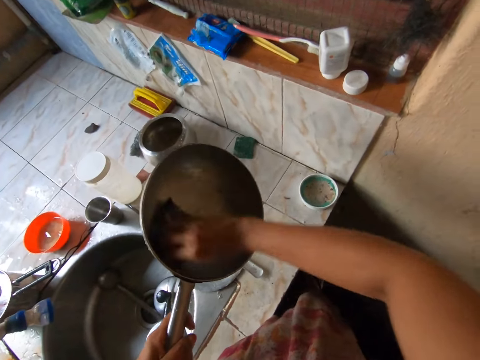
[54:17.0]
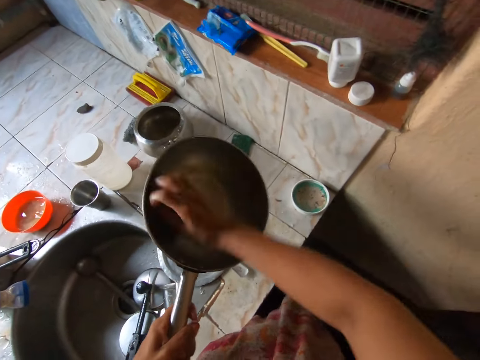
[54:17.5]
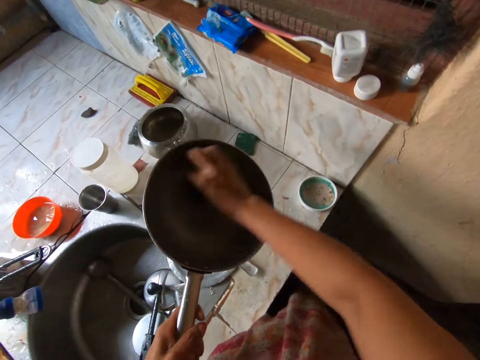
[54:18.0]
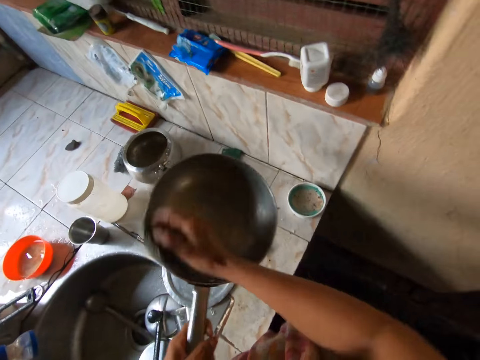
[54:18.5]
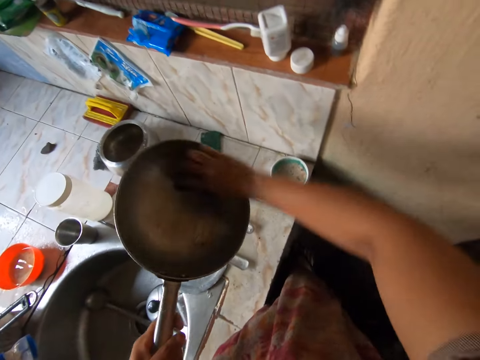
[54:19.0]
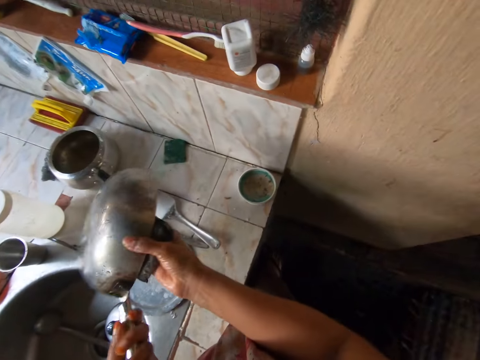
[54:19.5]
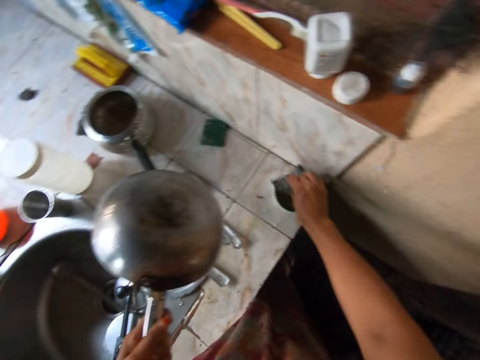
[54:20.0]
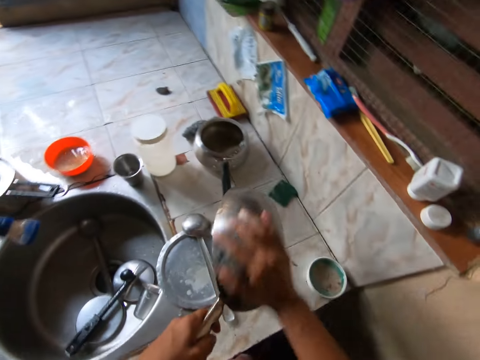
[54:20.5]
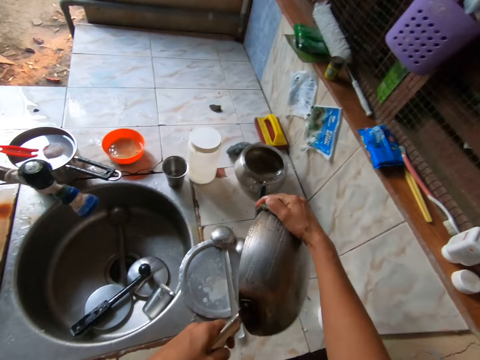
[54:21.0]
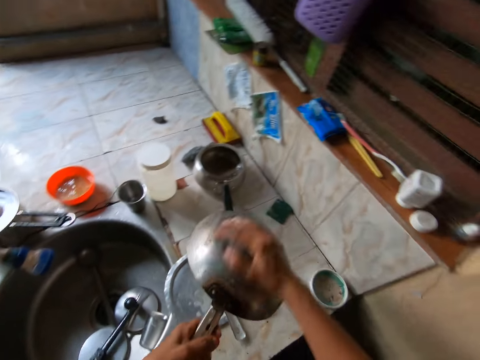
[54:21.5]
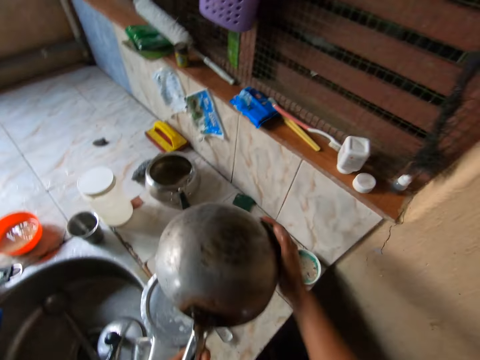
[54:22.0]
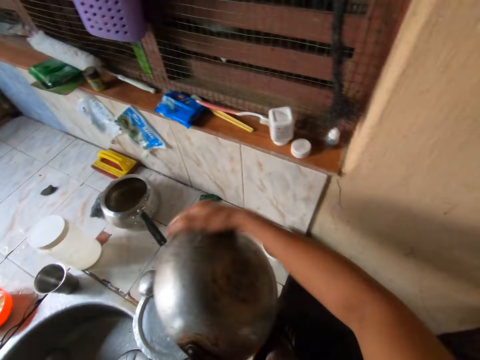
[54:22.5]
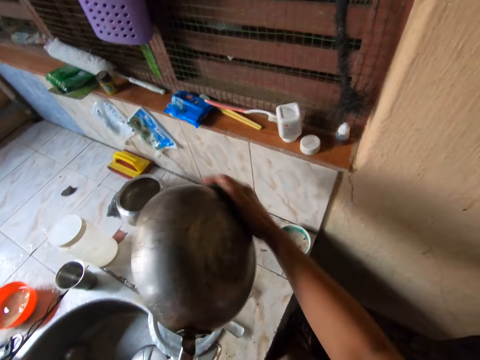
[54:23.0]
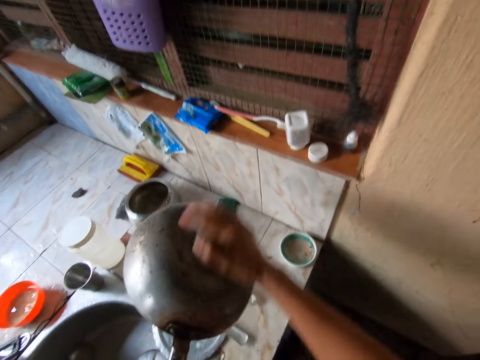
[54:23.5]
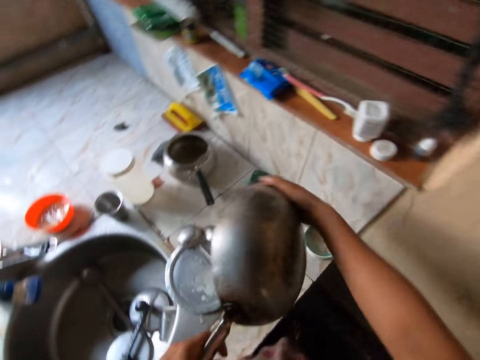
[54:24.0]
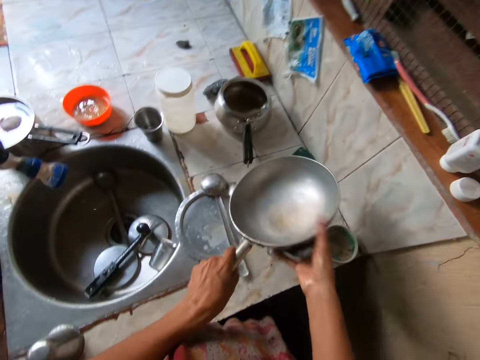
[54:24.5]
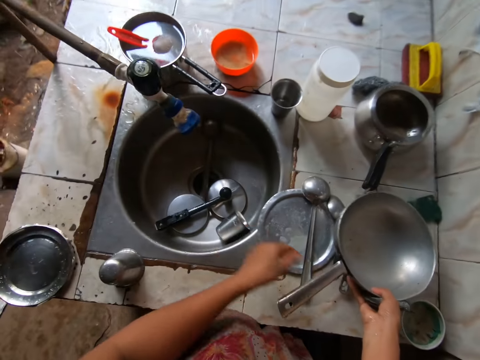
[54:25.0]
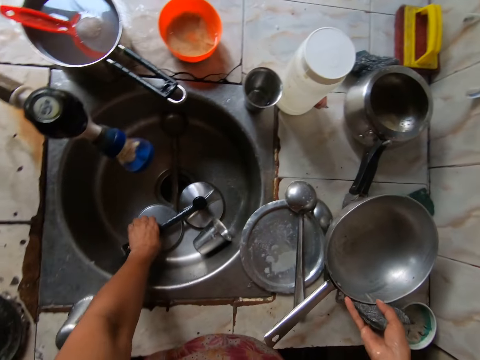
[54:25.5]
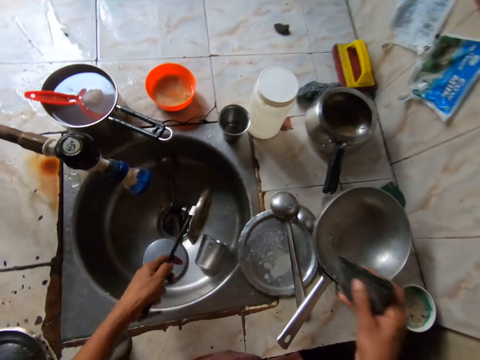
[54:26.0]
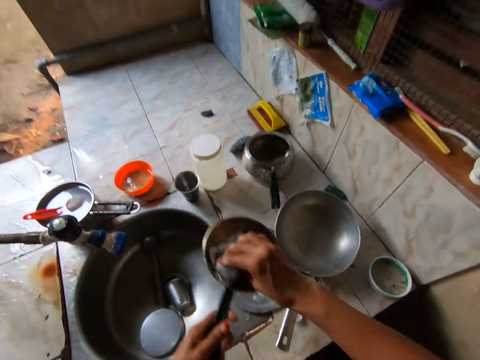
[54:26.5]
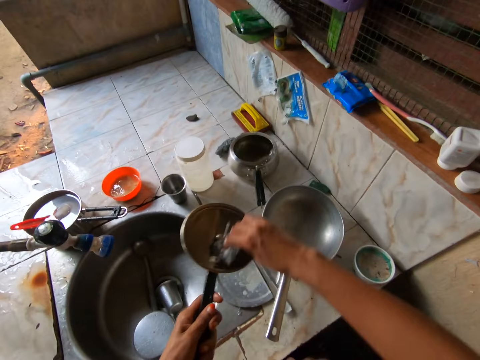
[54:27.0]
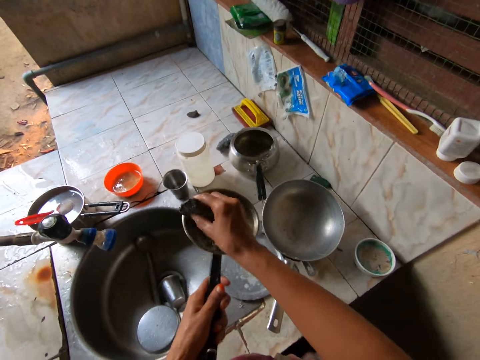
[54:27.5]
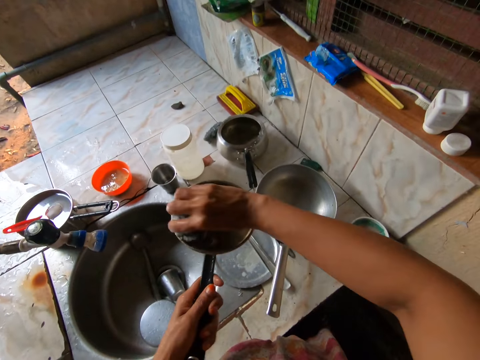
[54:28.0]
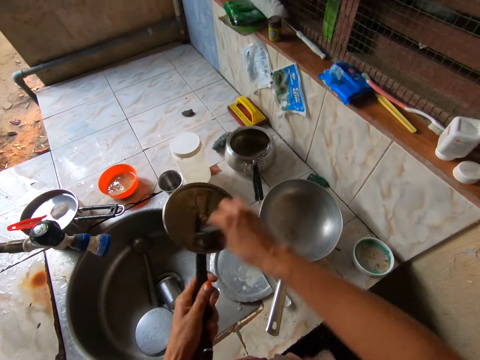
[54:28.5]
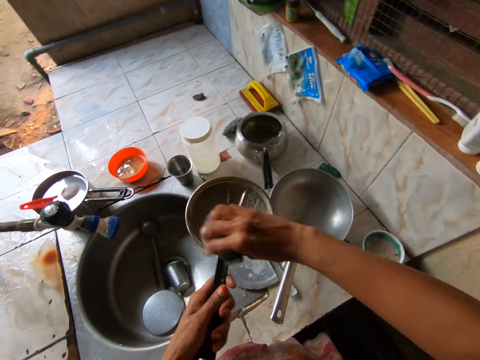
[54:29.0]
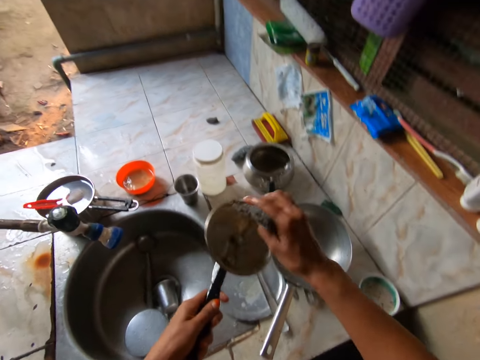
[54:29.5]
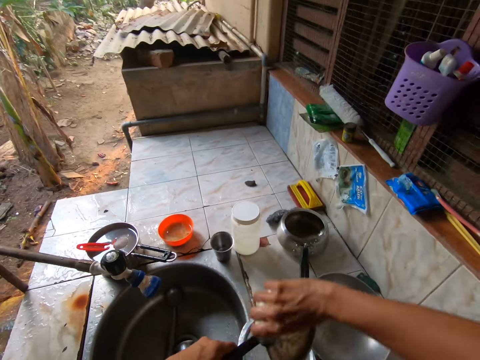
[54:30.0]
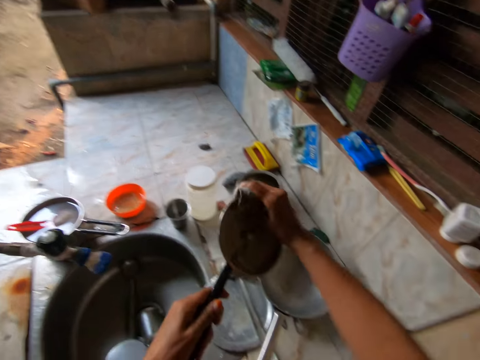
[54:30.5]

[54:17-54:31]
The camera wearer touches a sink on the tiled table with the foam in her right hand. She washes the frypan in her left hand with the foam in her right hand. She places the frypan in her hand on the tiled table with both hands. She picks up a kettle cover from the sink on the tiled table with her left hand. She washes the kettle cover in her left hand with the foam in her right hand.

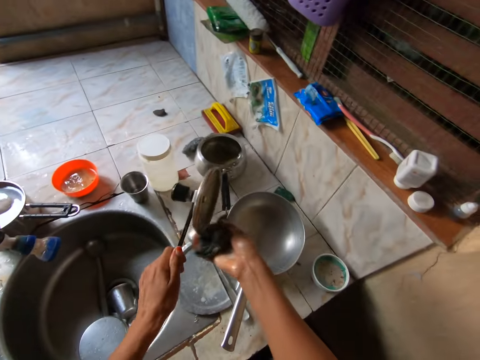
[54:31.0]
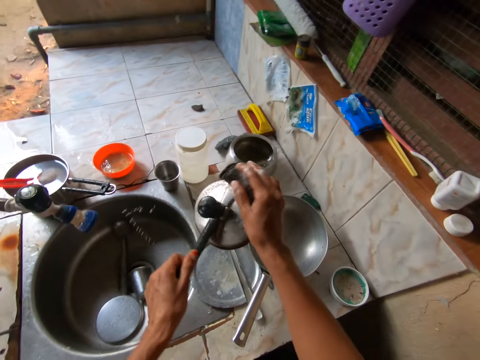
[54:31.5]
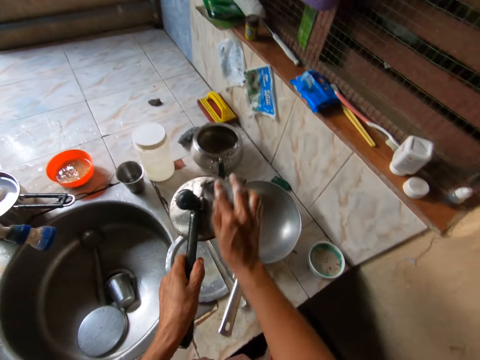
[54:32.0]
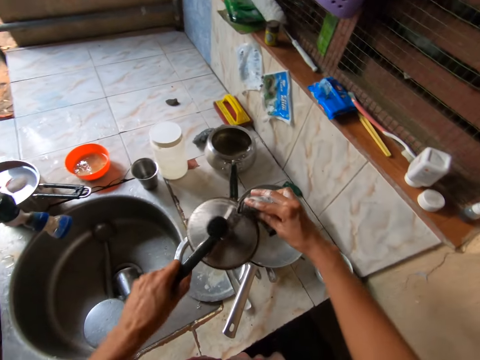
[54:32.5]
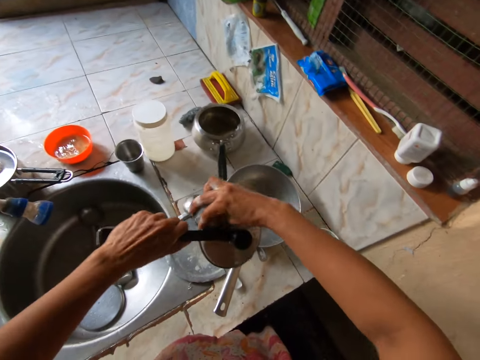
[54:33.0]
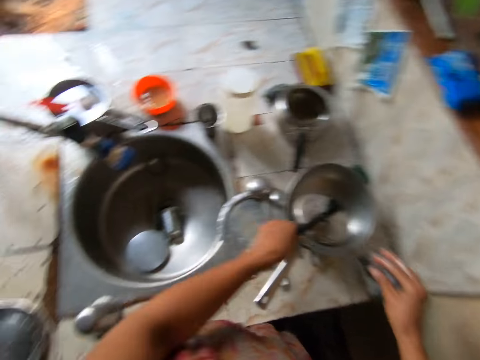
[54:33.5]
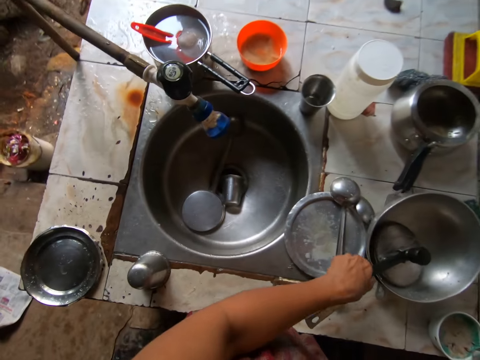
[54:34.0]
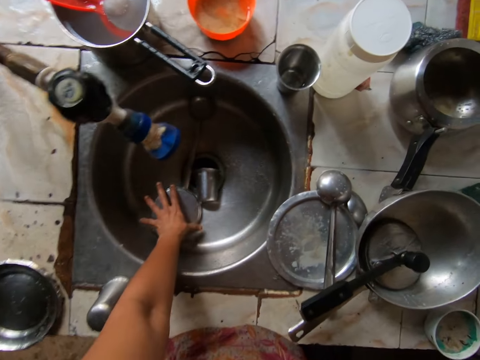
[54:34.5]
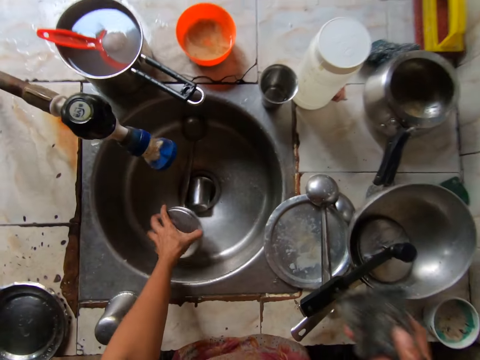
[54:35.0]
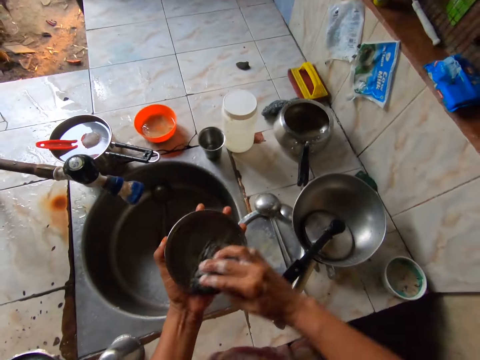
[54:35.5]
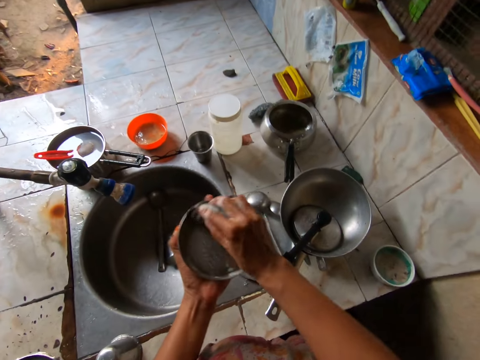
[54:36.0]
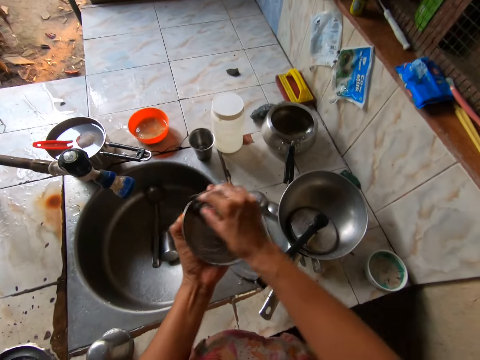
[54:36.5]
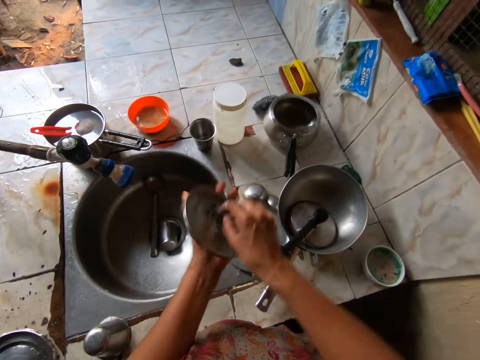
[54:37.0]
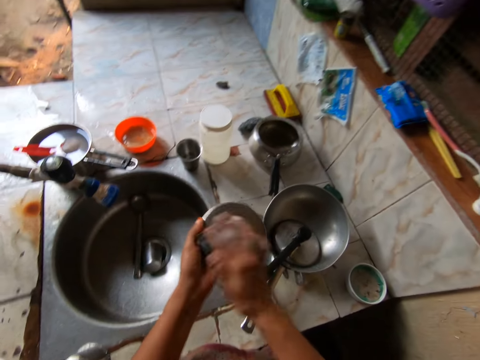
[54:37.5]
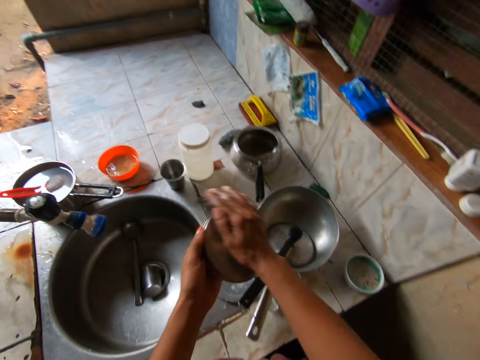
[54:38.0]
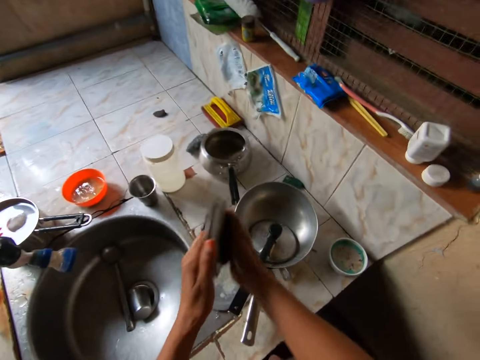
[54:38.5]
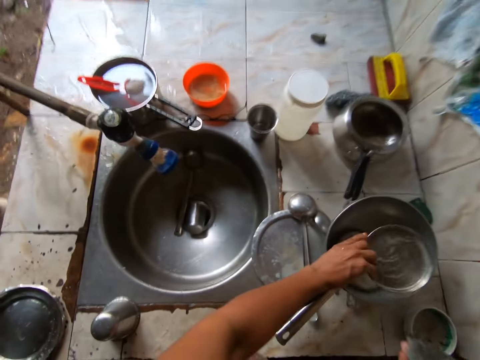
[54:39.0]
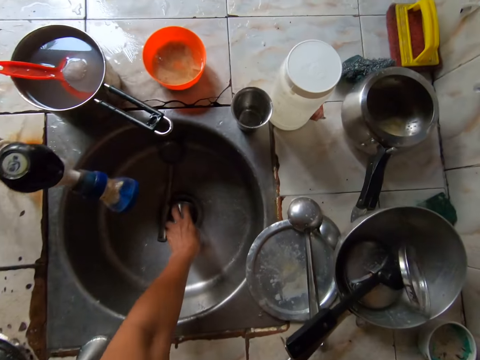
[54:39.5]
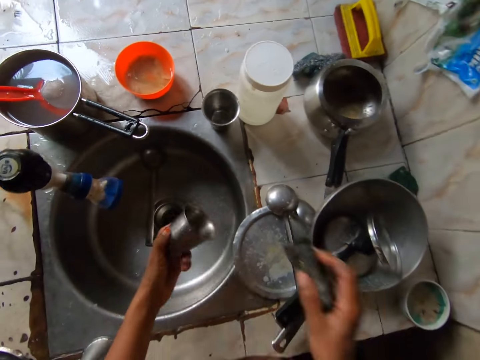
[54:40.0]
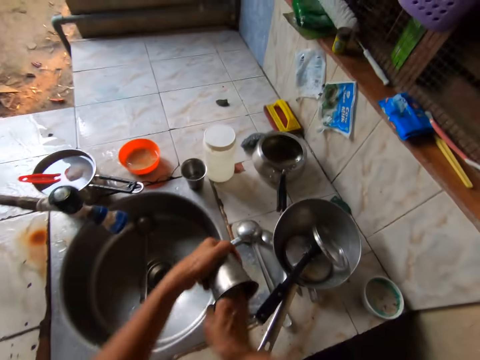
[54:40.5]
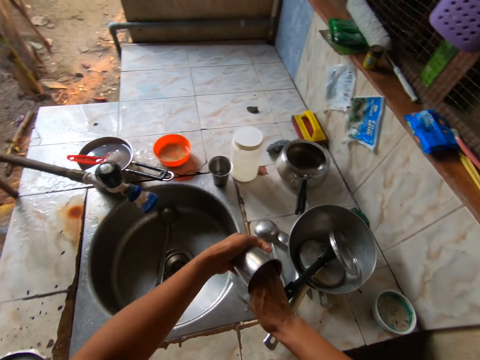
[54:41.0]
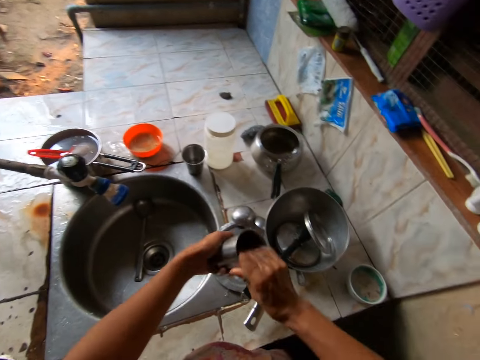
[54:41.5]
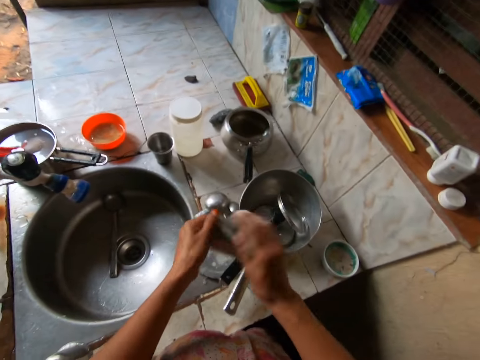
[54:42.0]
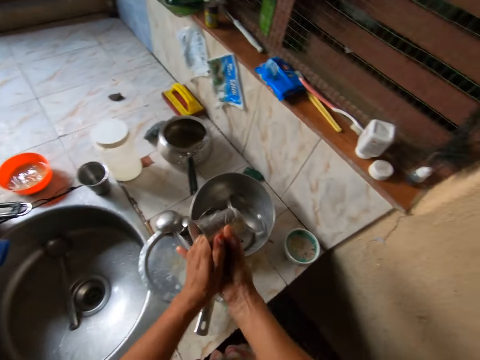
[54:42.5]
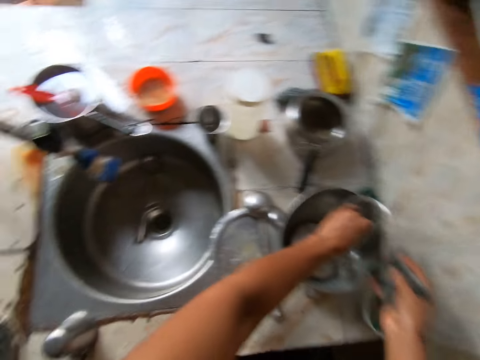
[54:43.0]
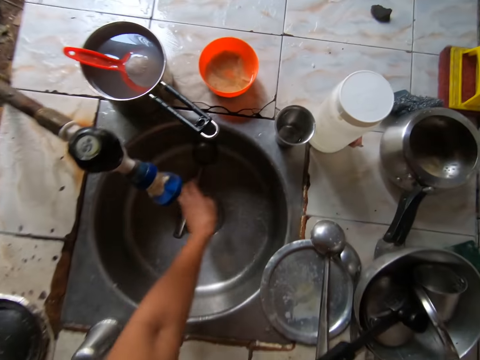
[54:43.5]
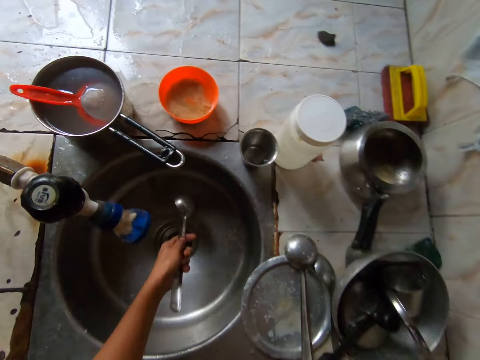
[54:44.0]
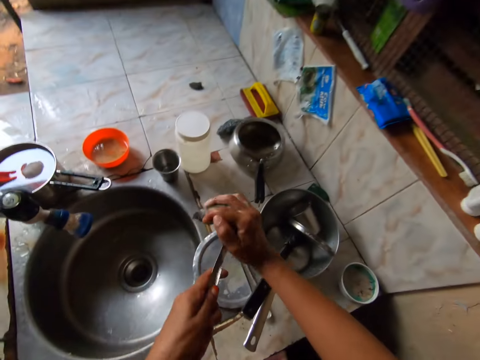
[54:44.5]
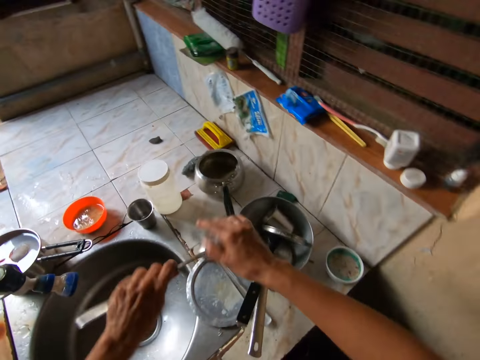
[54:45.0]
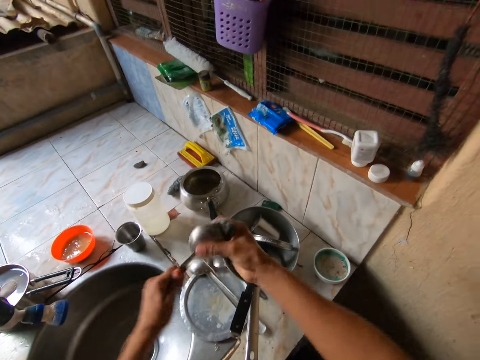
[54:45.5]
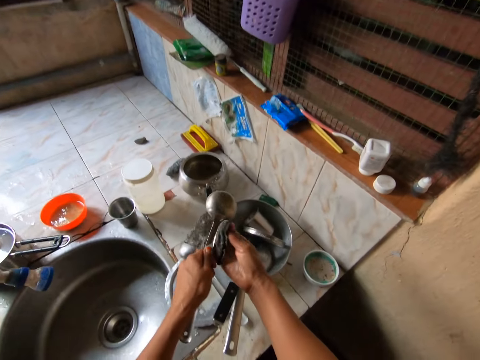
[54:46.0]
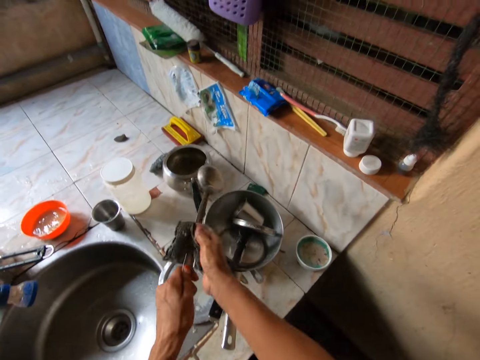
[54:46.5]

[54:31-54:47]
The camera wearer places the kettle cover in her left hand in the frypan on the tiled table. She picks up a plate from the sink on the tiled table with her left hand. She washes the plate in her left hand with the foam in her right hand. She places the plate in her left hand in the frypan on the tiled table. She picks up a cup from the sink on the tiled table with her left hand. She washes the cup in her left hand with the foam in her right hand. She places the cup in her left hand in the frypan on the tiled table. She picks up a spoon from the sink on the tiled table with her left hand. She washes the spoon in her left hand with the foam in her right hand.
